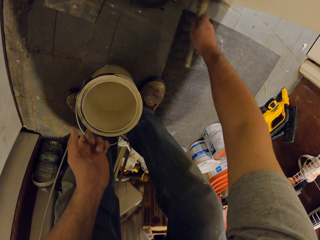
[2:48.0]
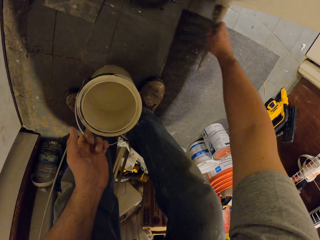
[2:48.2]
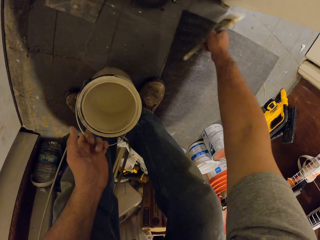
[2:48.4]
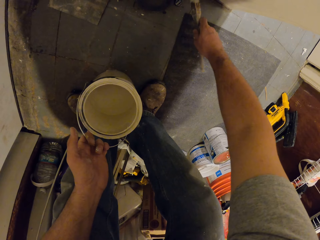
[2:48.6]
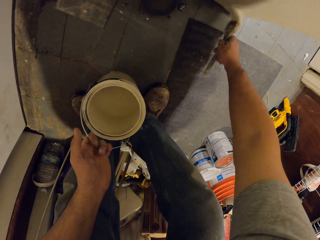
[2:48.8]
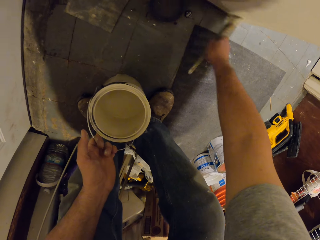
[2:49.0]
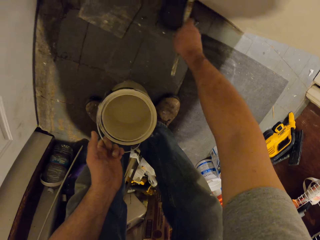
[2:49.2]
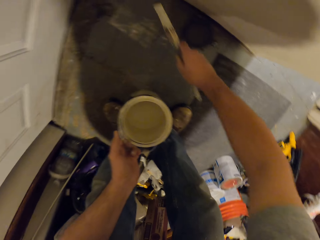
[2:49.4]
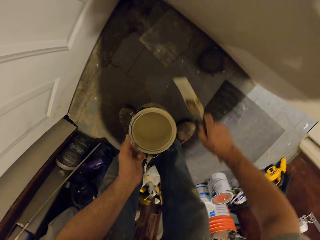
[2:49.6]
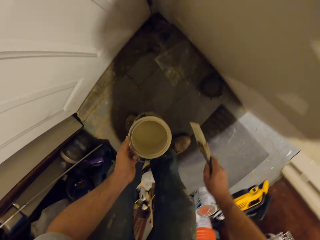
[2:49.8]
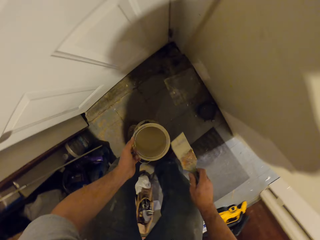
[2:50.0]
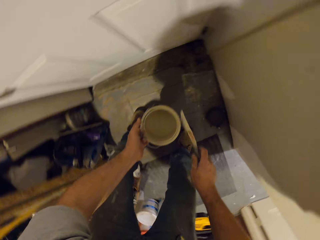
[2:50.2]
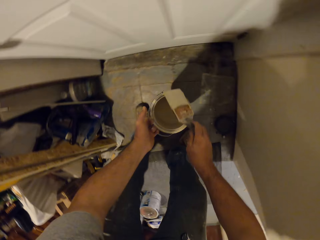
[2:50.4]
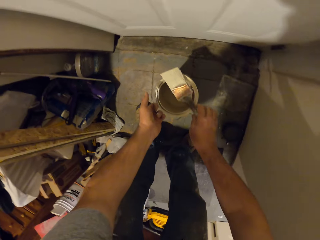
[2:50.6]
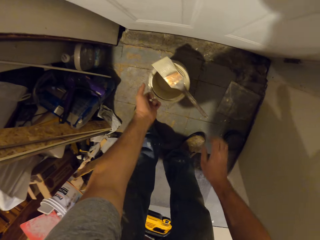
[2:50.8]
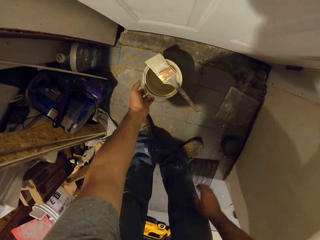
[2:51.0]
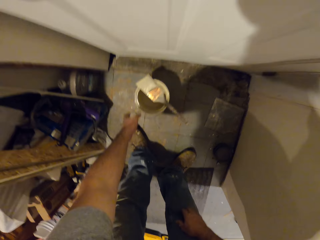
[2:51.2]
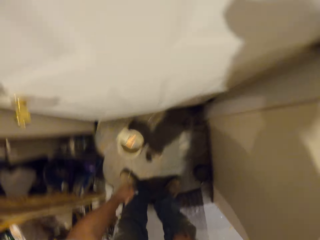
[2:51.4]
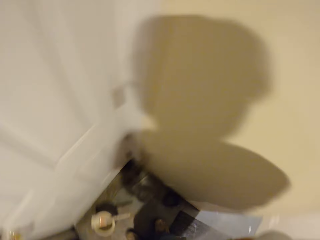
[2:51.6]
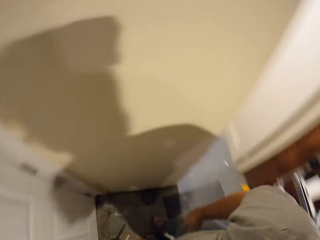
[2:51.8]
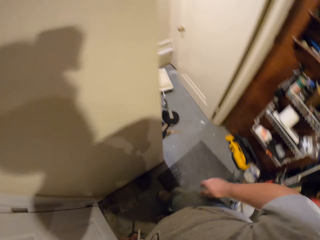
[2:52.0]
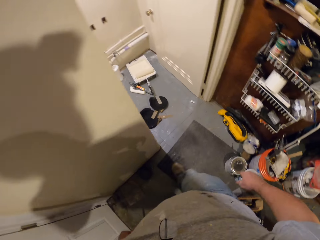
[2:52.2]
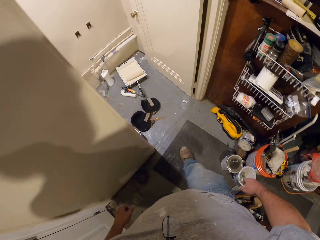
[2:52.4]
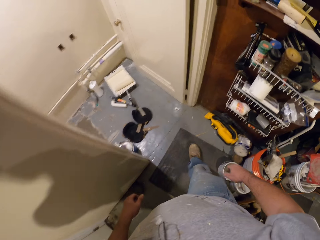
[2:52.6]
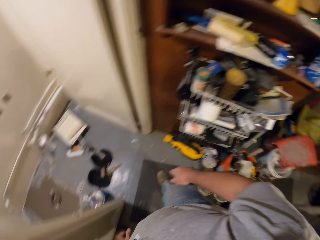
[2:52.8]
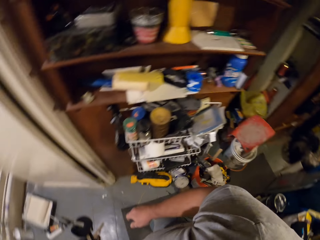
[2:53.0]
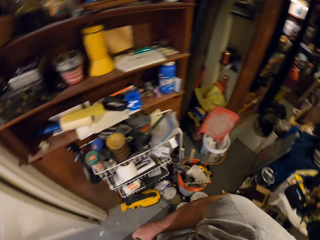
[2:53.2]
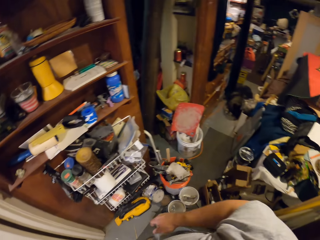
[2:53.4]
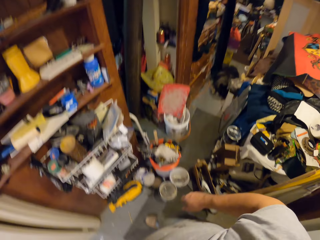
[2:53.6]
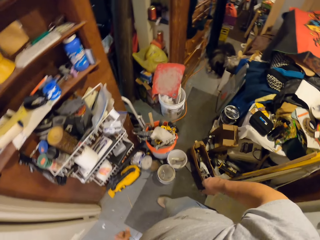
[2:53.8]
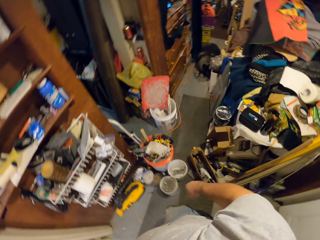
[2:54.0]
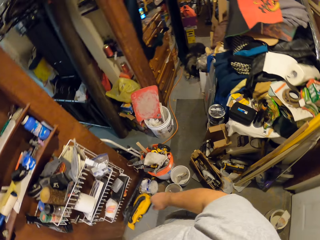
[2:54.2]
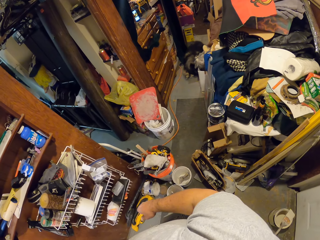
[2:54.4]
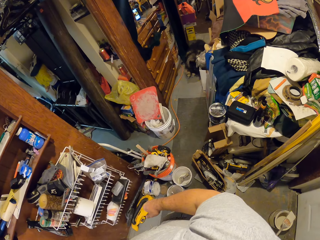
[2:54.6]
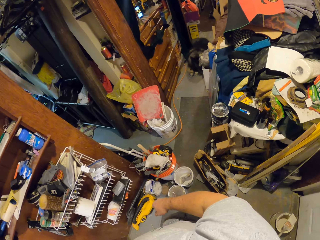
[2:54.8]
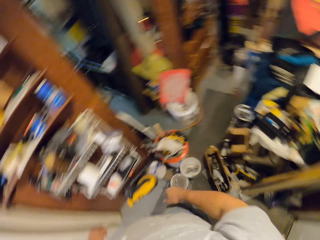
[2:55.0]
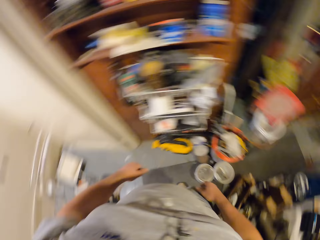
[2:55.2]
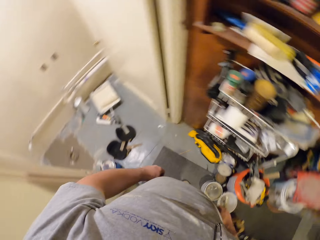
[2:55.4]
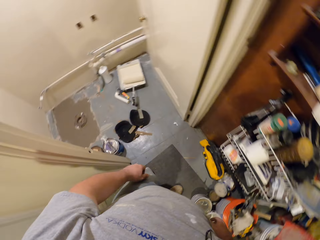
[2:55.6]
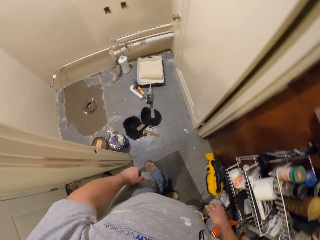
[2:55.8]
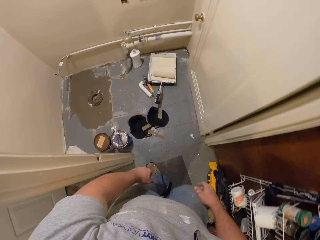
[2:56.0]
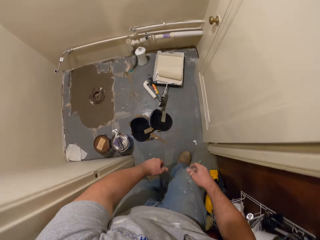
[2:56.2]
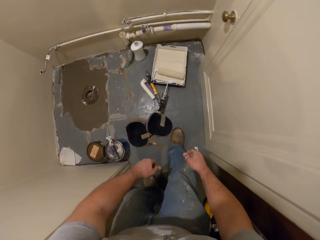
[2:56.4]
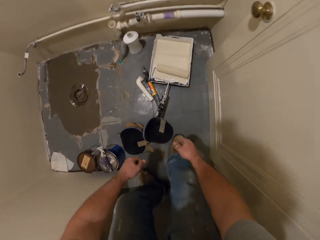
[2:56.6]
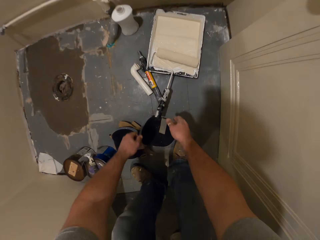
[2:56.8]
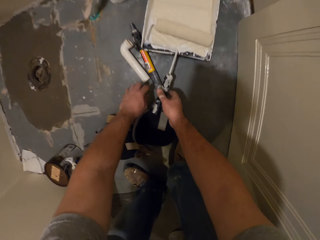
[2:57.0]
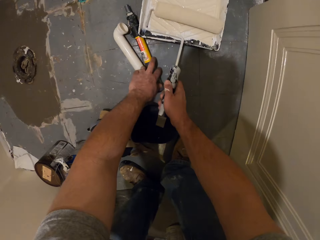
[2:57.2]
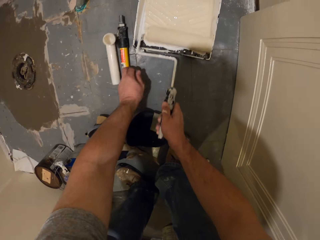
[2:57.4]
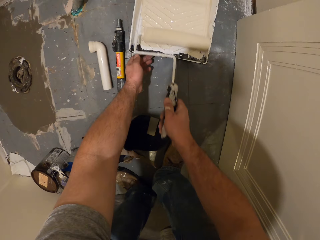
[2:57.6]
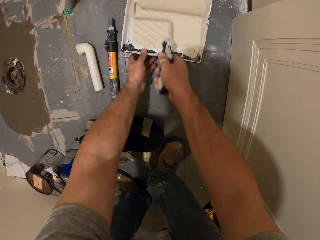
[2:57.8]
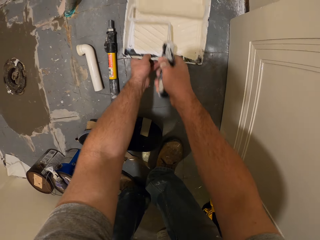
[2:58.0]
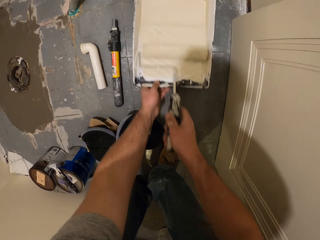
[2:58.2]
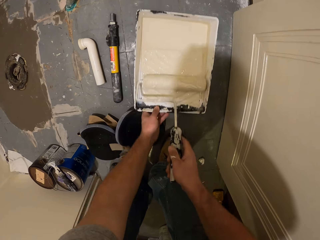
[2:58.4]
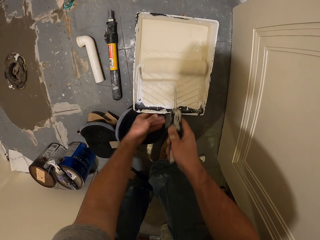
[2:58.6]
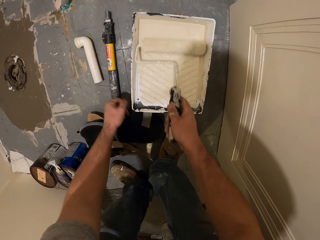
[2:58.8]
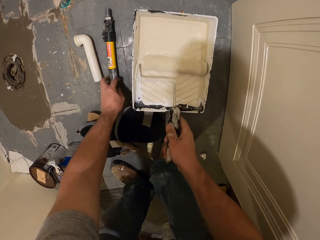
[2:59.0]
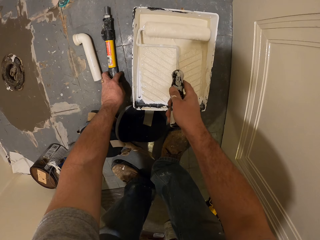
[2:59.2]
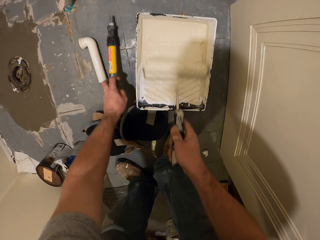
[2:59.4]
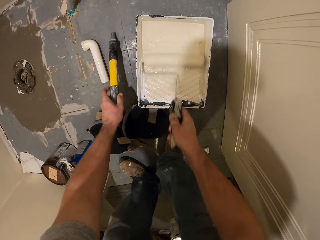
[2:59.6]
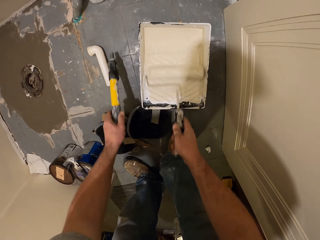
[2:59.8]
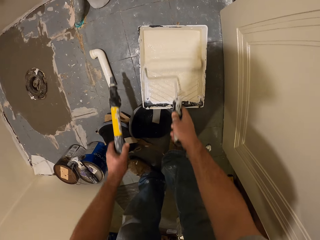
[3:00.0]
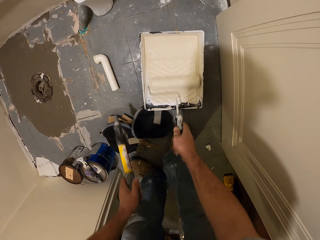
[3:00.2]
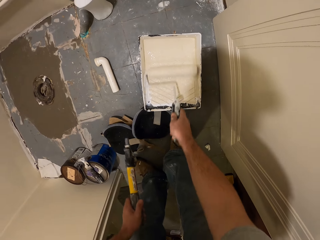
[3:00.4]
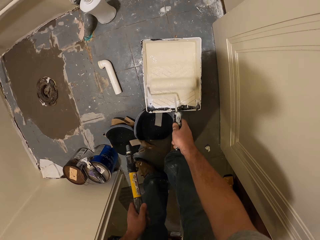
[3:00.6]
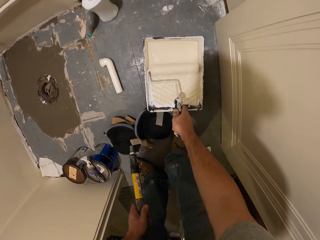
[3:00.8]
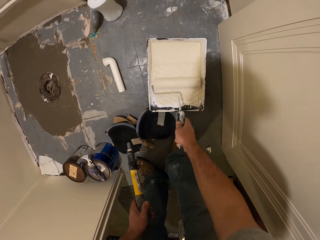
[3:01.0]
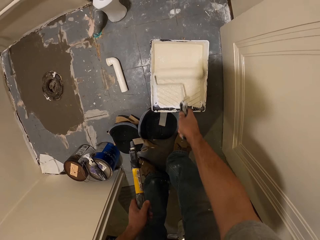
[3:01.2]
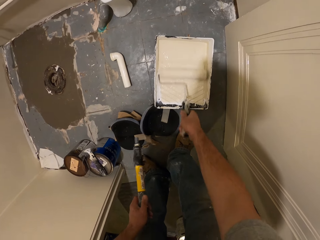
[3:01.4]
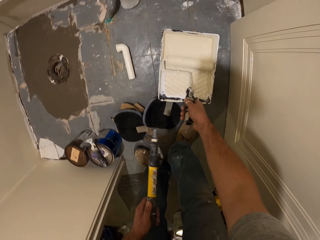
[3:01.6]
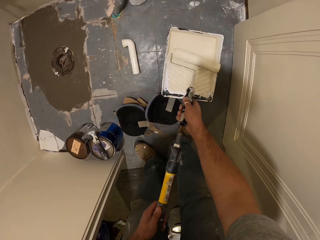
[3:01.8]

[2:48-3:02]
The camera wearer puts the brush on the container. They drop the paint brush with the container on the floor. They walk around the room. They take the paint roller from the paint container, shift the tools on the floor, and roll the paint roller in the paint container. They pull the paint tray. They pick up the paint roller extender from the floor.

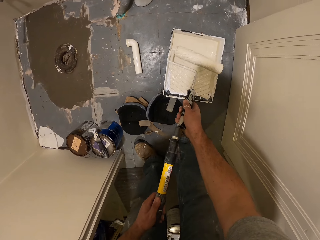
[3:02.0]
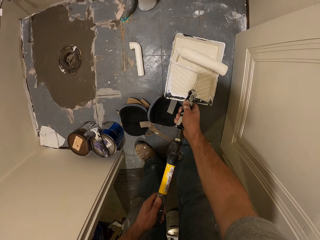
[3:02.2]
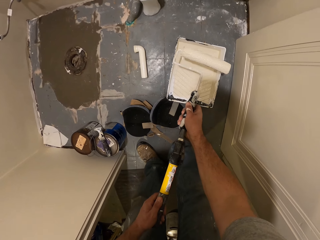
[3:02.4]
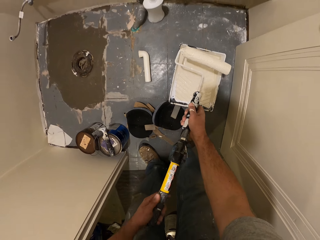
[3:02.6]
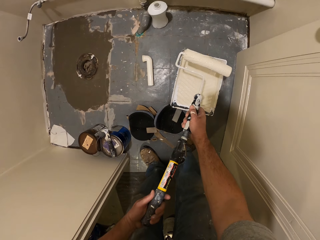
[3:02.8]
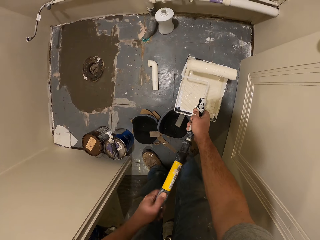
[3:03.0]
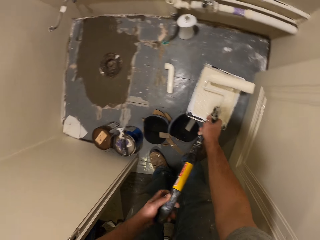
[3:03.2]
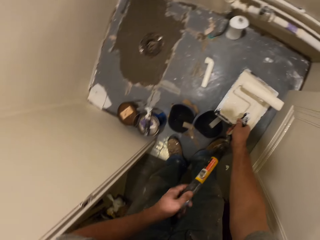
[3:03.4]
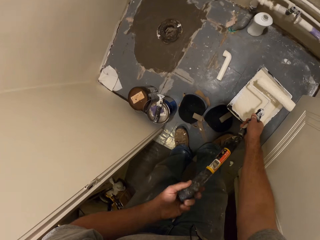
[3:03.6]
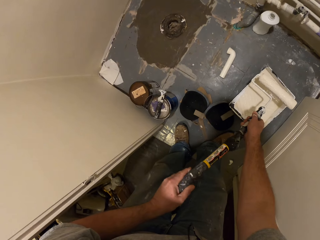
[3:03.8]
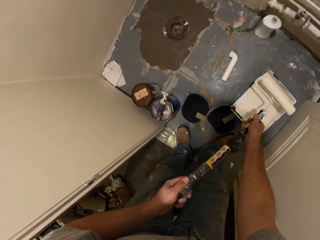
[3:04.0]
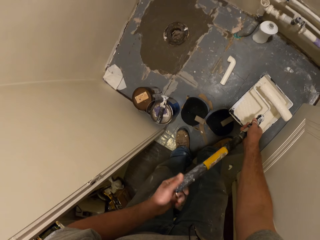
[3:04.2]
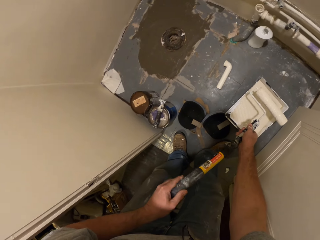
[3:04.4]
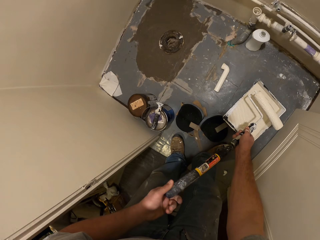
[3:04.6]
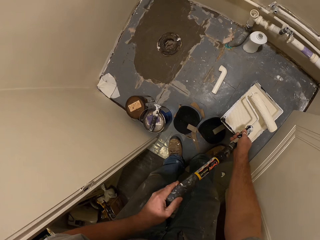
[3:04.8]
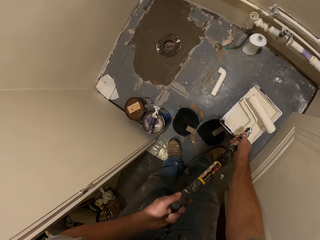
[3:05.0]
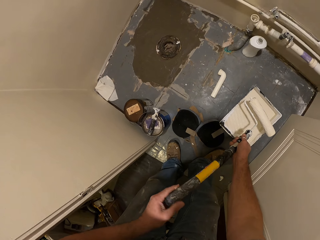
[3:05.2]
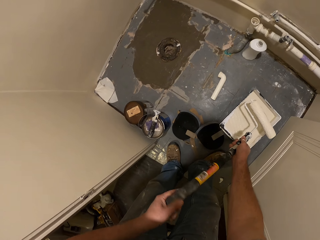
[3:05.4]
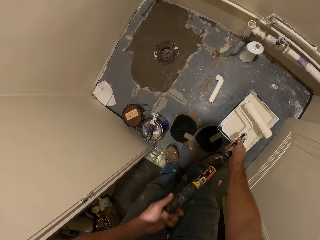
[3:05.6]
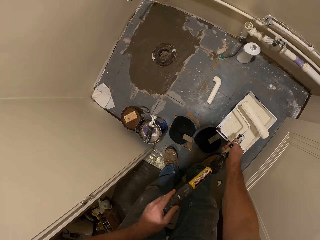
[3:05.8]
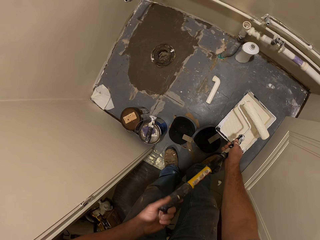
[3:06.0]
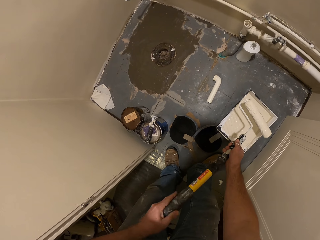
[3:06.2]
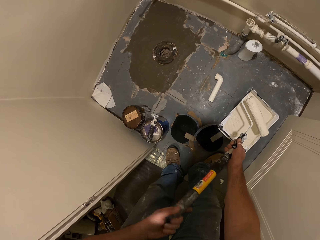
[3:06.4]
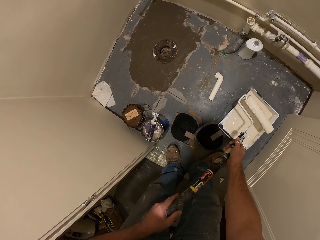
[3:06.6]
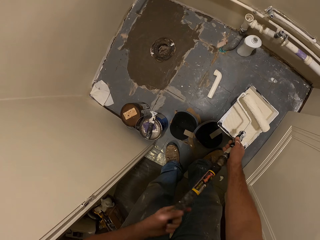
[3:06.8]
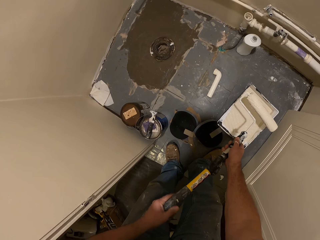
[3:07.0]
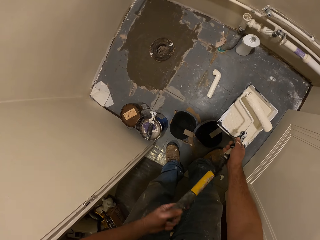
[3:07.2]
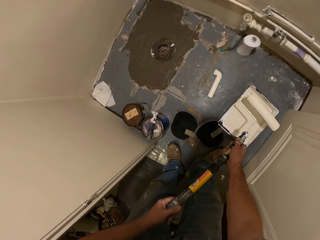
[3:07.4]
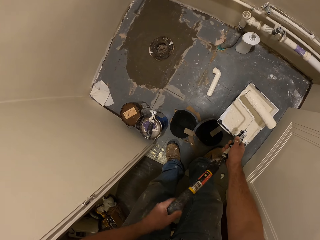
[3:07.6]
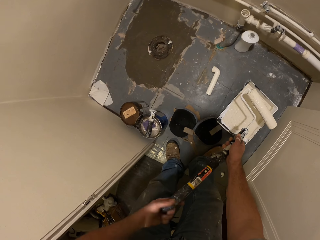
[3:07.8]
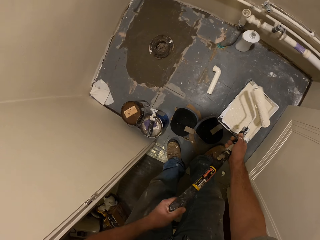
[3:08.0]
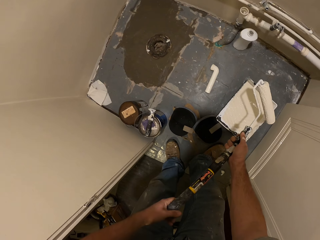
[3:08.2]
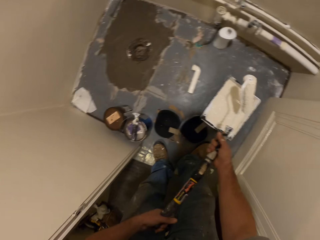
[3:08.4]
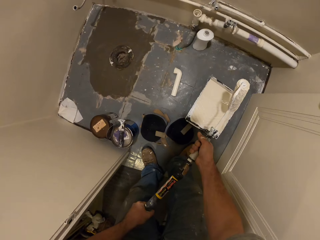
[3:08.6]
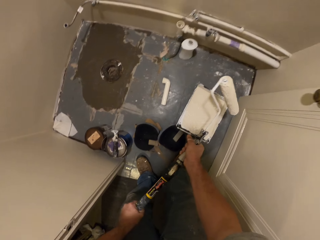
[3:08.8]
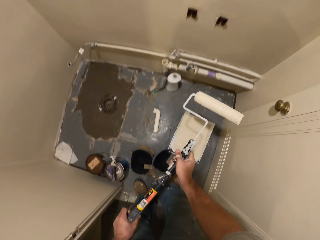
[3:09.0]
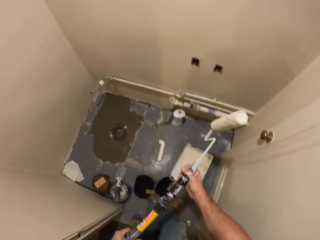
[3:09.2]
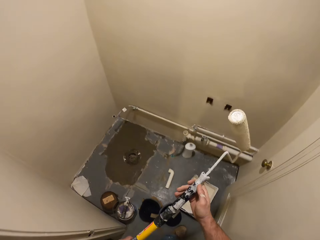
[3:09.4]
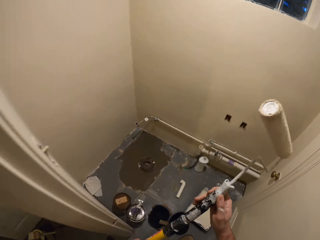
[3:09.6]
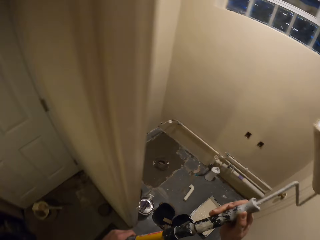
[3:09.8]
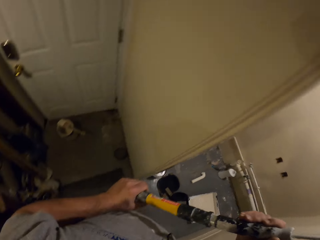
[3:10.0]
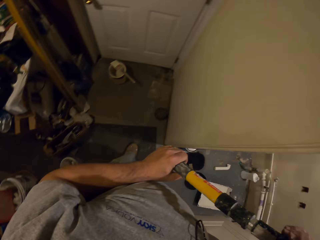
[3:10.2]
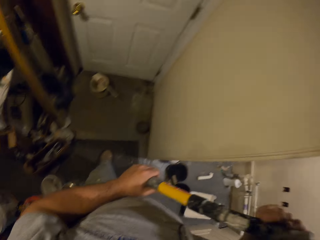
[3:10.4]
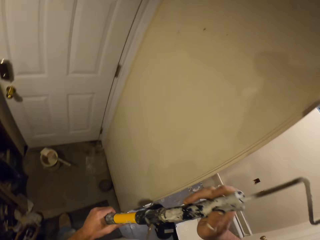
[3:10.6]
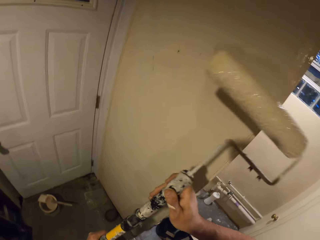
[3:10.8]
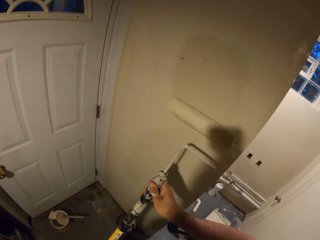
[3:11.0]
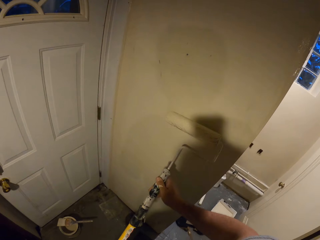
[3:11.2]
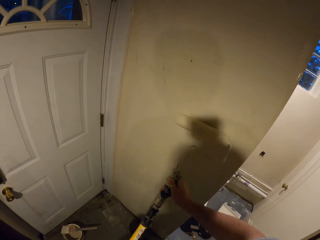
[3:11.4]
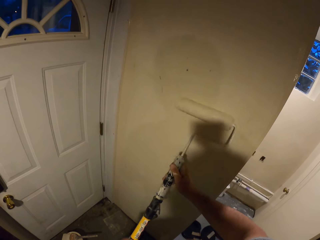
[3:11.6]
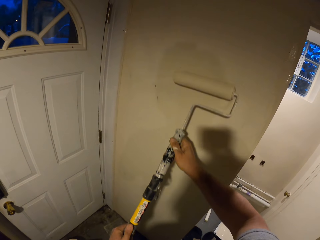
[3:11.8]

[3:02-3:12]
The camera wearer fixes the extender to the paint roller. They lift the paint roller or roller brush off the paint tray. They paint the wall with the paint roller.
